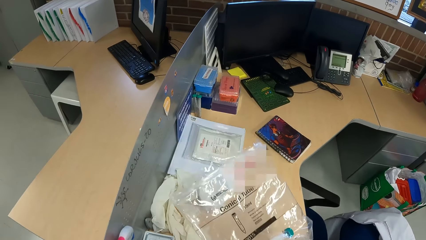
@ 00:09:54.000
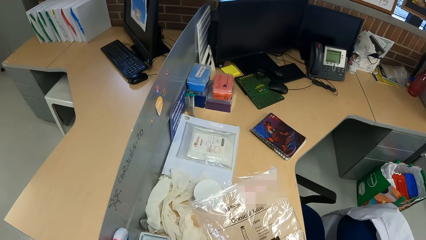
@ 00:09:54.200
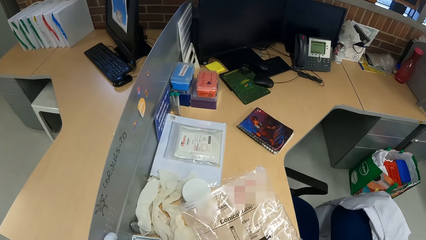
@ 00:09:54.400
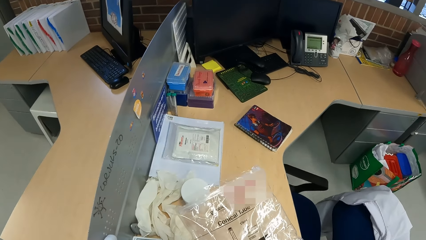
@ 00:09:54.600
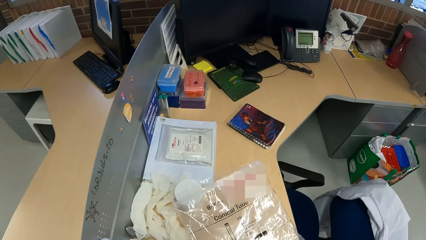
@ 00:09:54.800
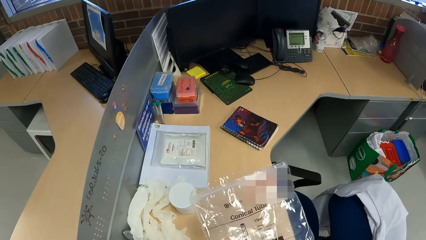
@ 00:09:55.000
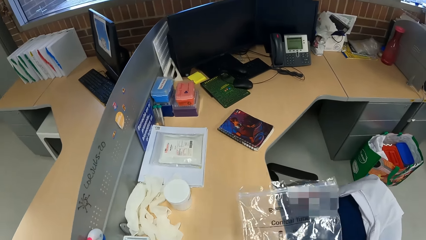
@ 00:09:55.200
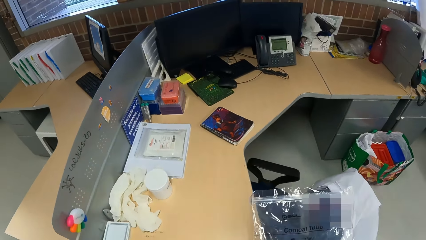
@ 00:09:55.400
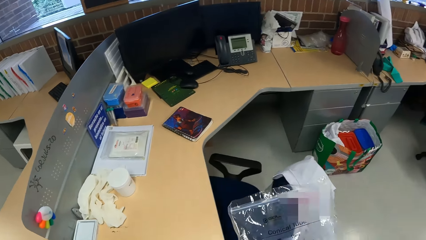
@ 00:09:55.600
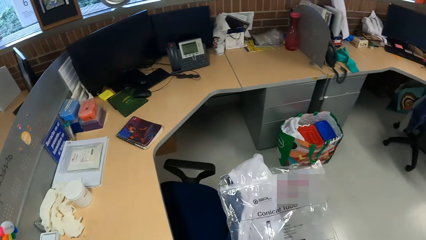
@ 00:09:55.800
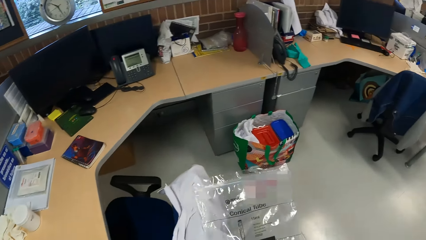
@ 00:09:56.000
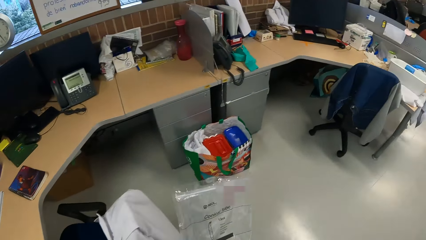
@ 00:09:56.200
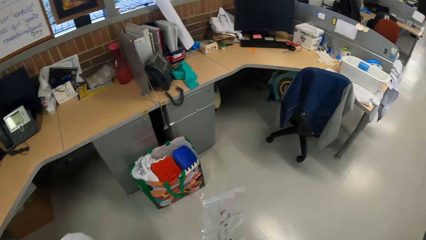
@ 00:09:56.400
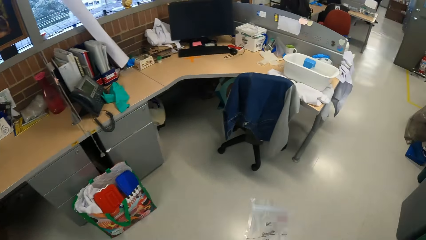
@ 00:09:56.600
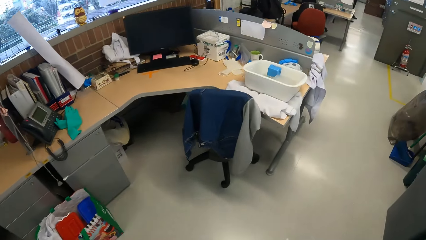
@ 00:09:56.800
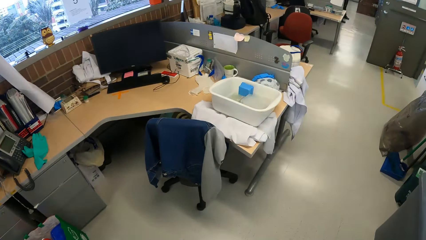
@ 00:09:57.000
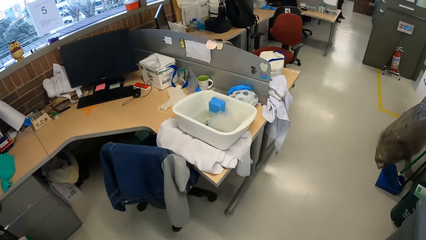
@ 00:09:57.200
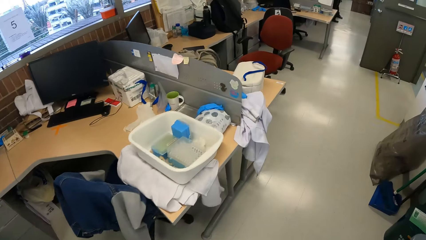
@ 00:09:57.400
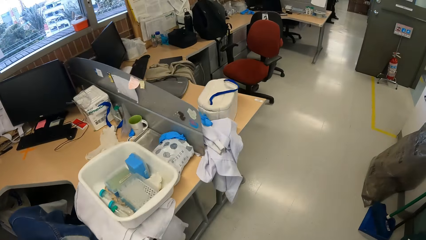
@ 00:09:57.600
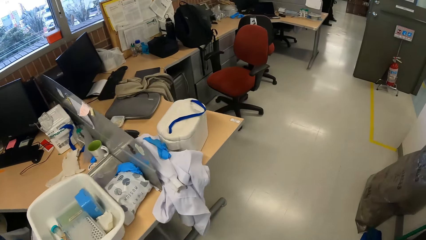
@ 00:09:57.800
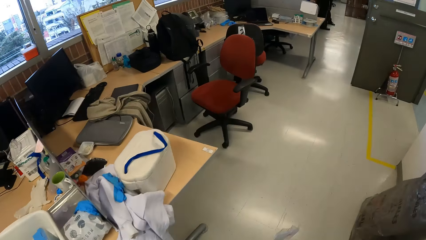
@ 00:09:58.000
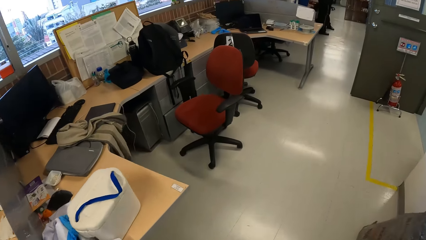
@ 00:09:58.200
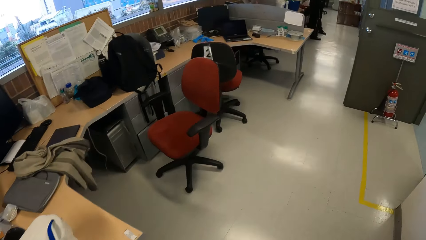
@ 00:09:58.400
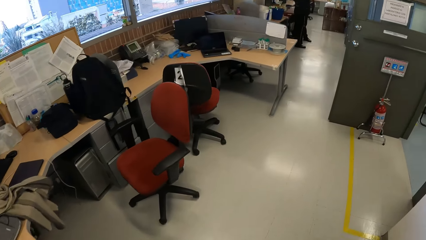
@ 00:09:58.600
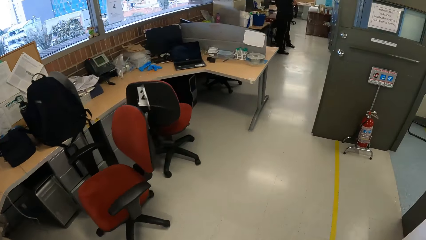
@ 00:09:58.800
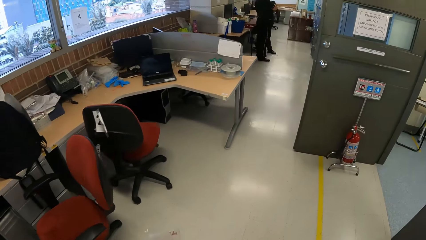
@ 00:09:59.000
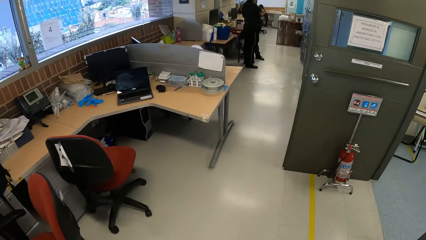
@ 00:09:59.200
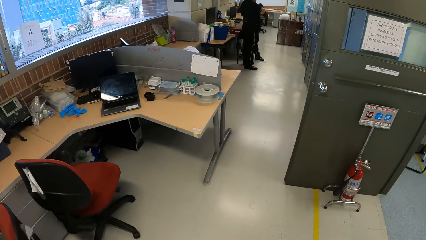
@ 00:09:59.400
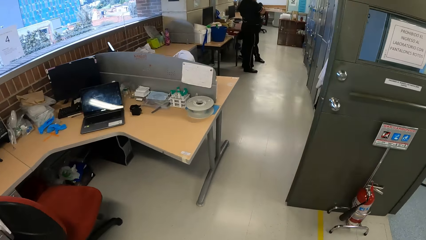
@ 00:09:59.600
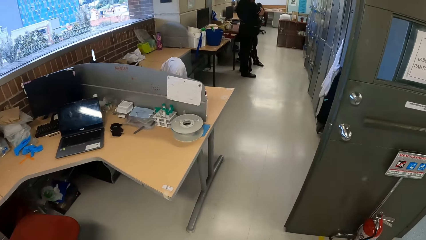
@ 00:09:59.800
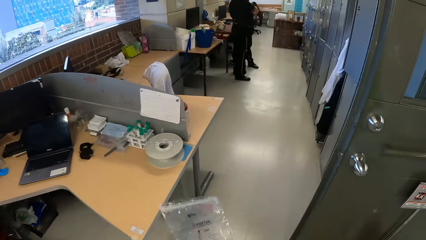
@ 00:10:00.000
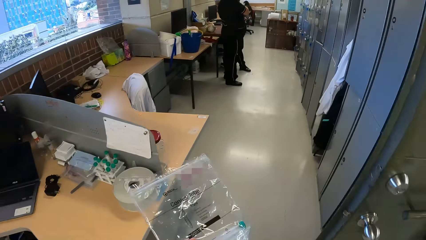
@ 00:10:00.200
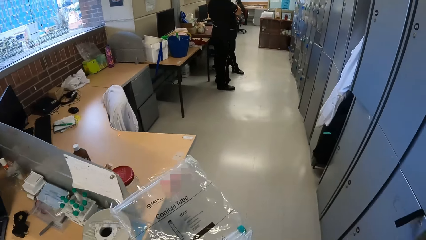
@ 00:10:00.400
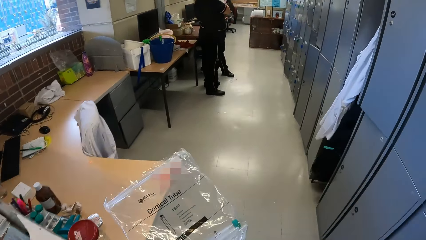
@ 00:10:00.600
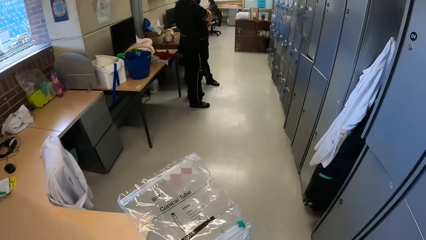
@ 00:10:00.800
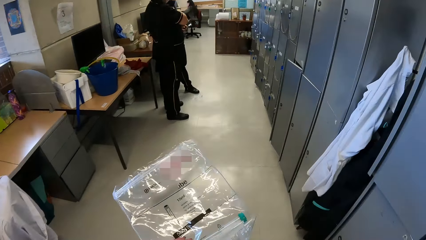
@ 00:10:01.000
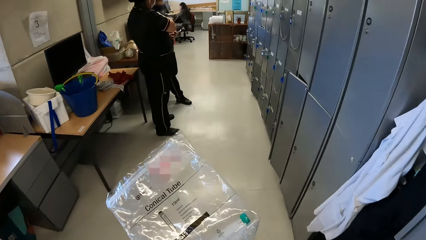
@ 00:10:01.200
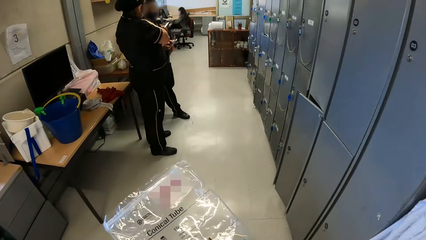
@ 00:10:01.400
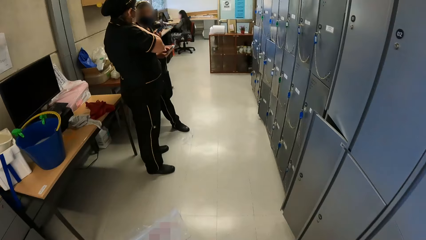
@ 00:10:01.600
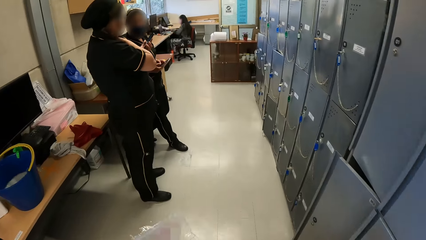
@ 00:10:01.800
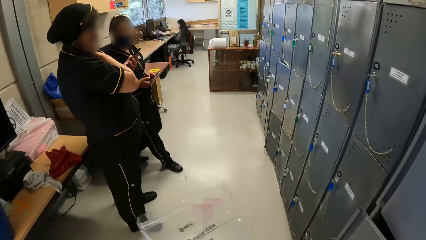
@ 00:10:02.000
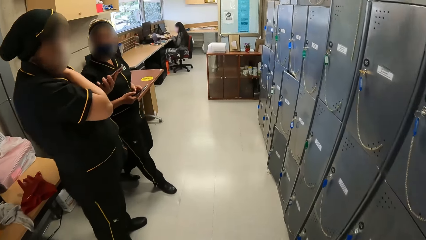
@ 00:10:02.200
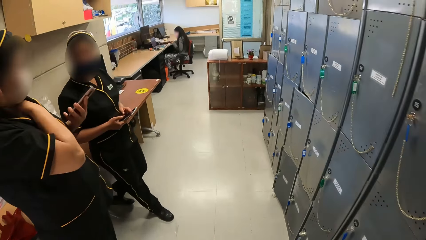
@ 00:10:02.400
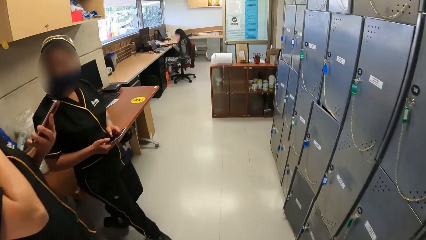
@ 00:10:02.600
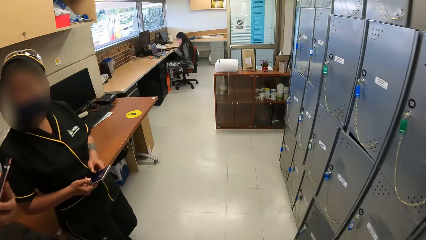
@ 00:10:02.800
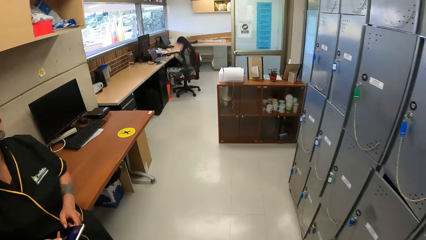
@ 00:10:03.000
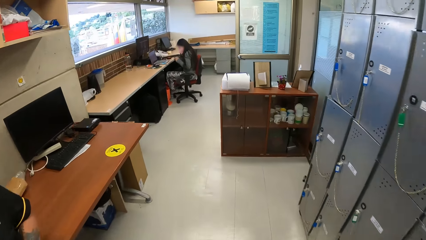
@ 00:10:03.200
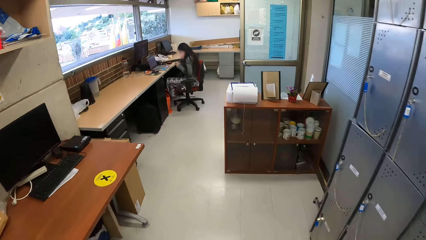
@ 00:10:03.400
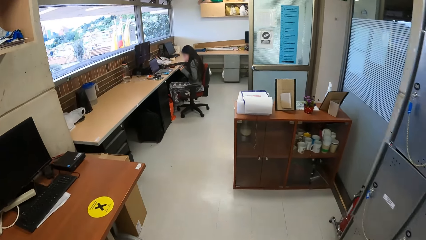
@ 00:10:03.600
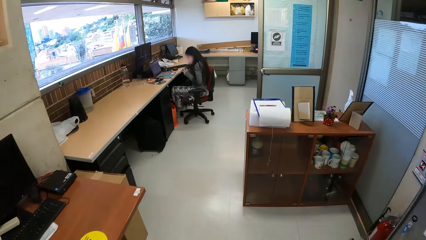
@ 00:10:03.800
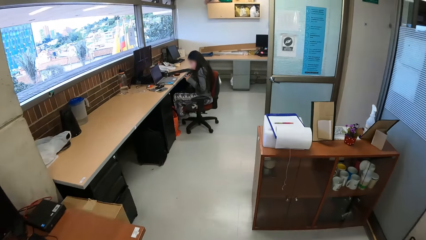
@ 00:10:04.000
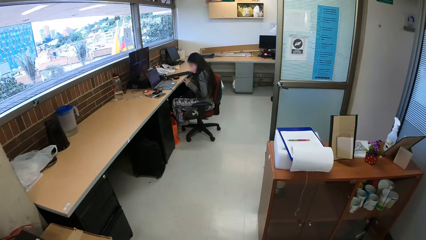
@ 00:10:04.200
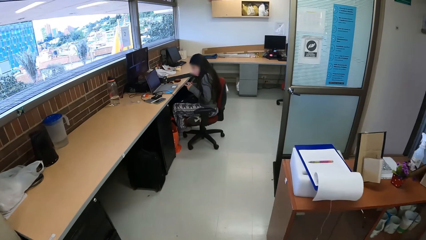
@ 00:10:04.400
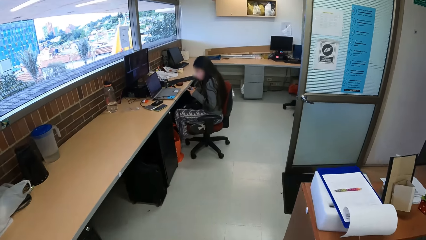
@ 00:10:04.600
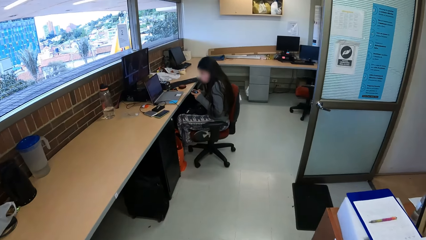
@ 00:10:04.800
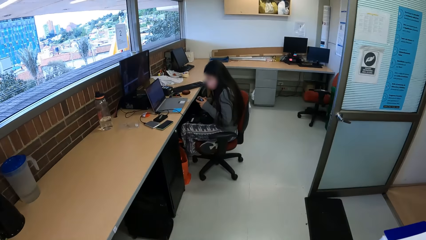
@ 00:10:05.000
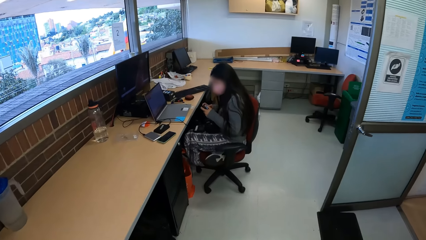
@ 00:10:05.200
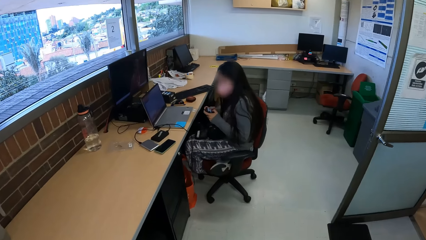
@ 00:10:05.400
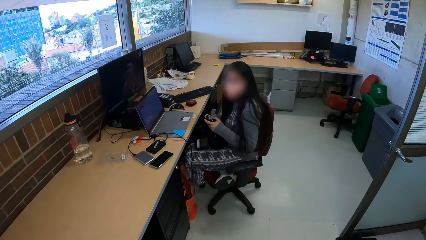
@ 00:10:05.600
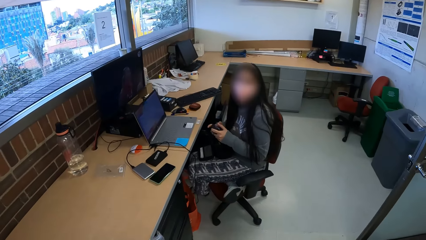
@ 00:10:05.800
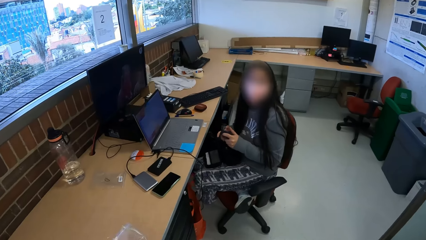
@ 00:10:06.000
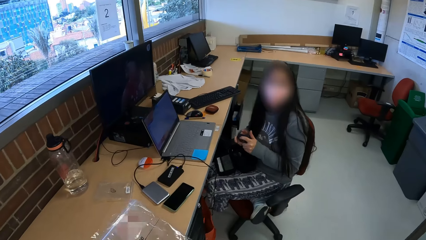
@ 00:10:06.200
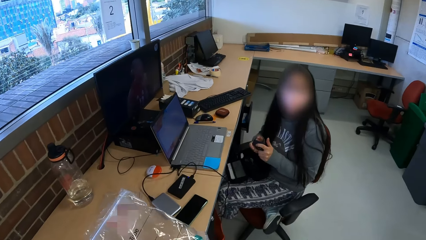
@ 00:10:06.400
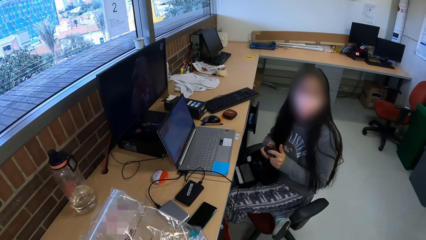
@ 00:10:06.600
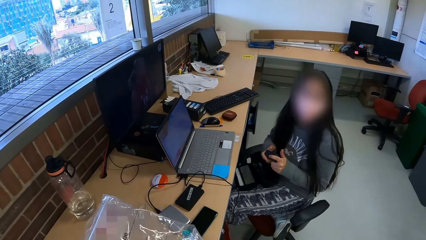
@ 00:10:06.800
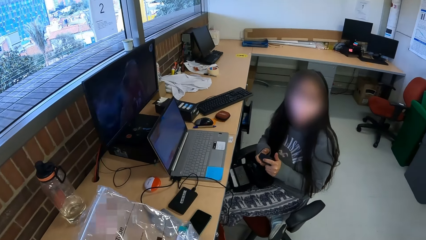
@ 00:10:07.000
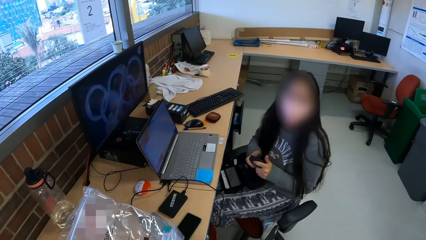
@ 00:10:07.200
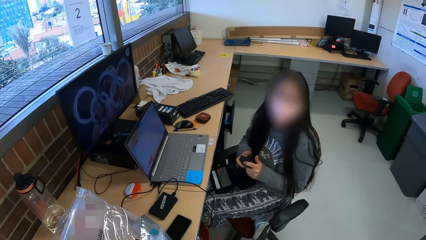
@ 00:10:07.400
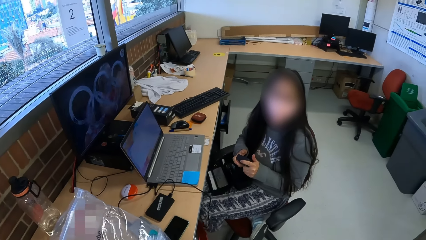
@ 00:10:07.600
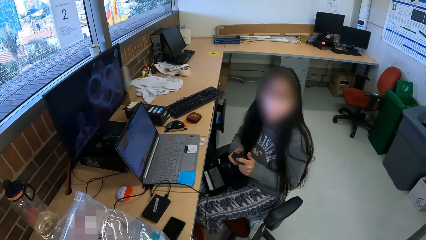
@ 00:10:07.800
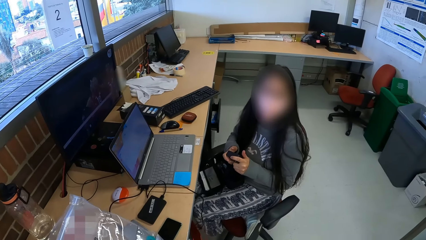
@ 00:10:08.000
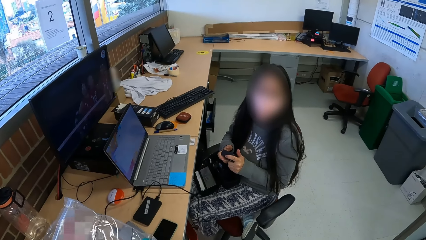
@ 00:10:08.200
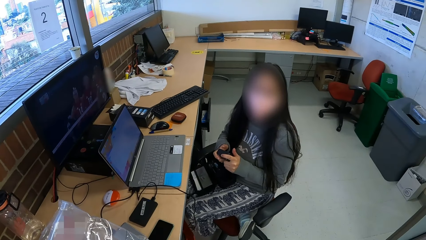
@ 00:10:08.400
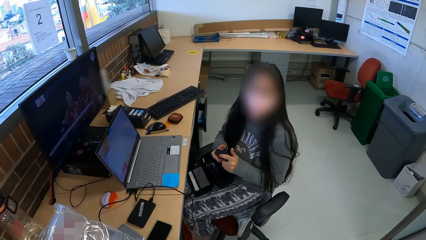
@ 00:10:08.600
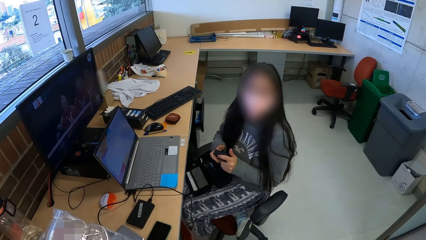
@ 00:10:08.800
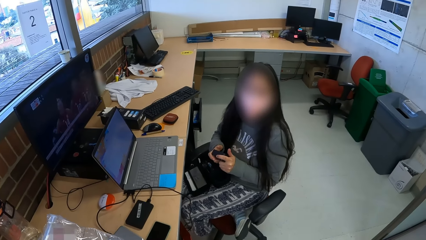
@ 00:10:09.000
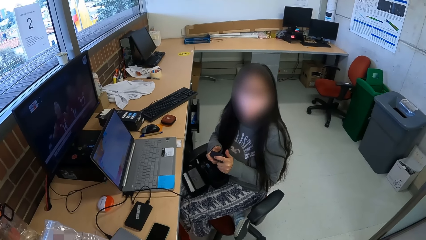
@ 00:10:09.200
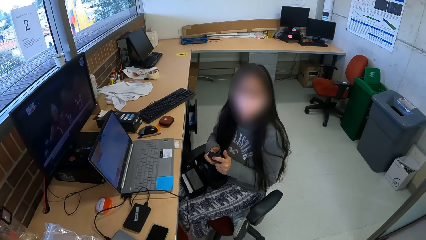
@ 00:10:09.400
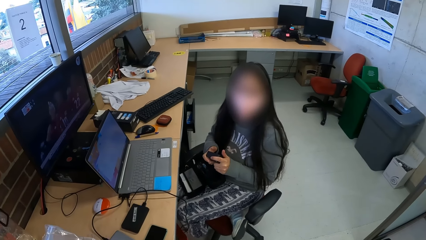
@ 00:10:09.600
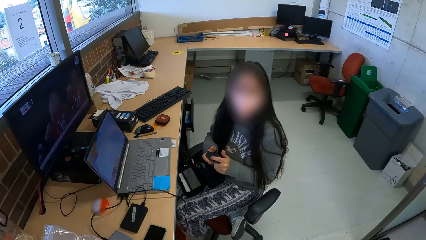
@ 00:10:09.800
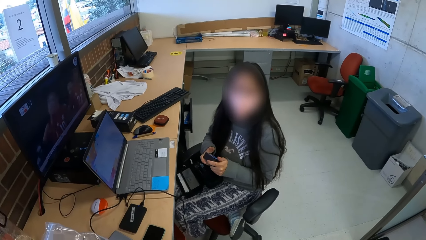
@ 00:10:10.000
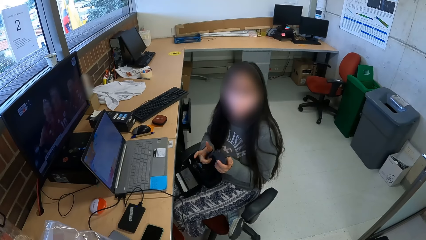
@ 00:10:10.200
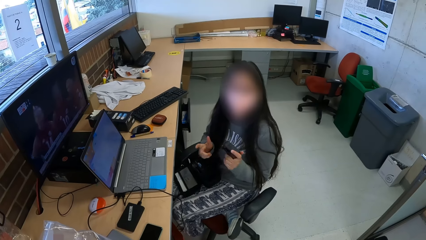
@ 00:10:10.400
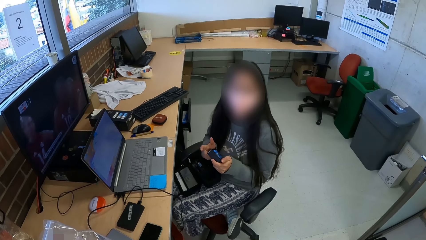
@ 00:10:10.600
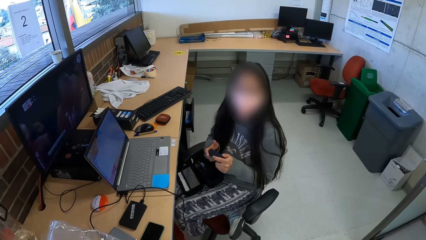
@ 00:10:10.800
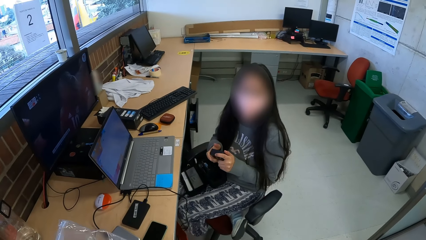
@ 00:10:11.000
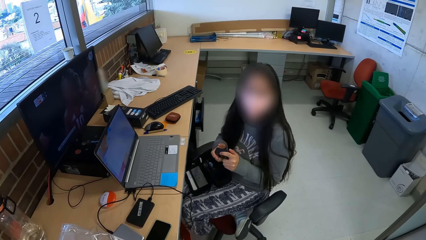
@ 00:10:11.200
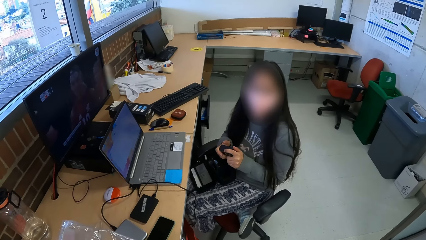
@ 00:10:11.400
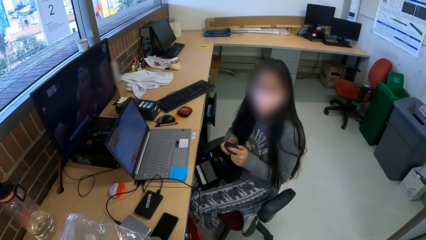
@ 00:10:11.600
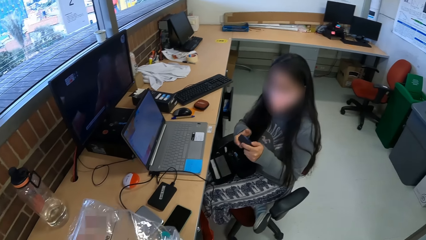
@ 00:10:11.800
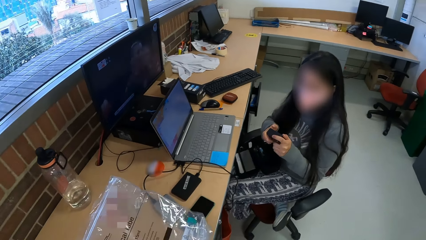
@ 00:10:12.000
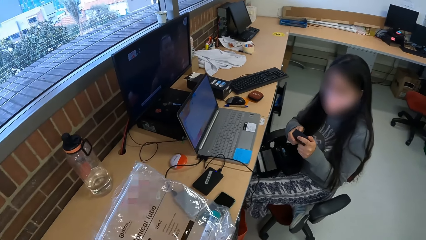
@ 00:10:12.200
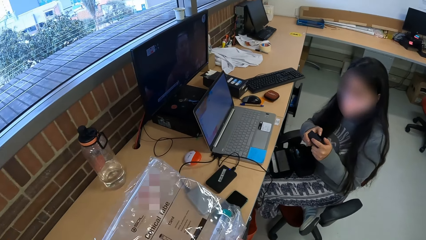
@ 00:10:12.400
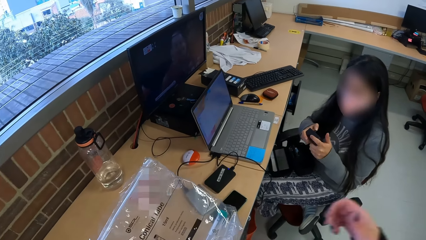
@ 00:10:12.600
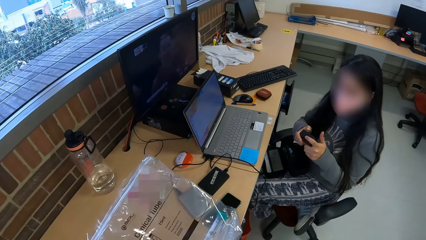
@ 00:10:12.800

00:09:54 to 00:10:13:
The camera wearer walks in a room. A woman holds a phone in her left hand. A second woman holds a phone in both hands. The second woman interacts with the first woman. The camera wearer walks past the first woman and the second woman. A third woman operates a camera with both hands. The camera wearer walks towards the third woman. They interact with the third woman. Another woman converses.
